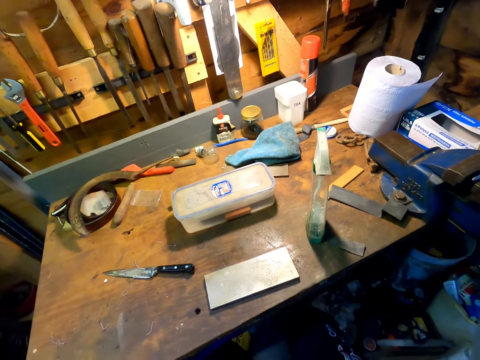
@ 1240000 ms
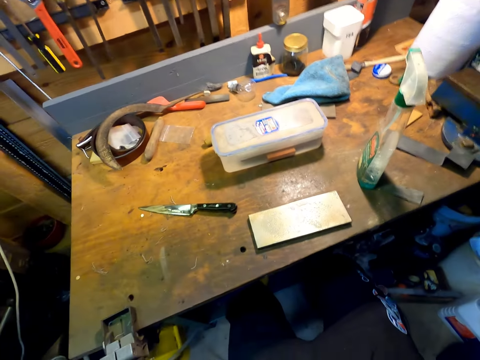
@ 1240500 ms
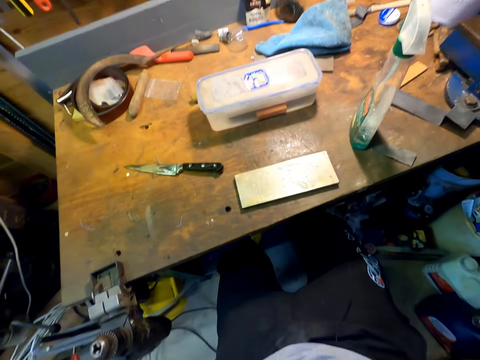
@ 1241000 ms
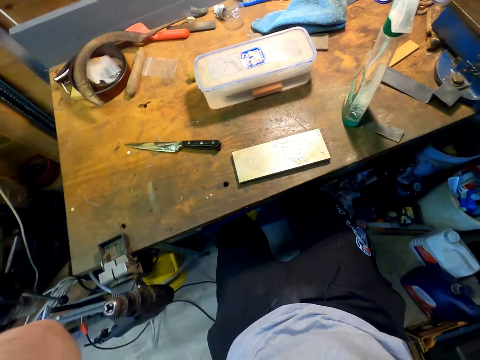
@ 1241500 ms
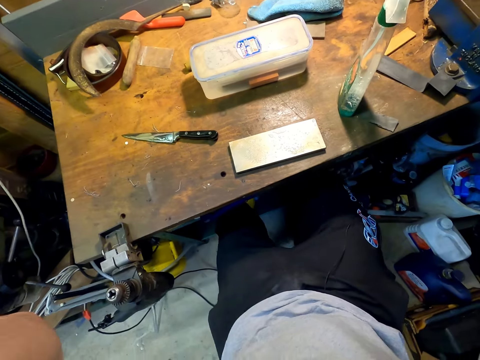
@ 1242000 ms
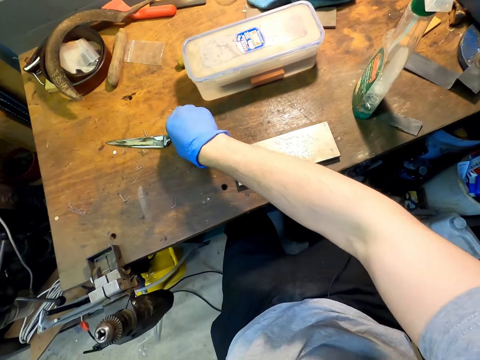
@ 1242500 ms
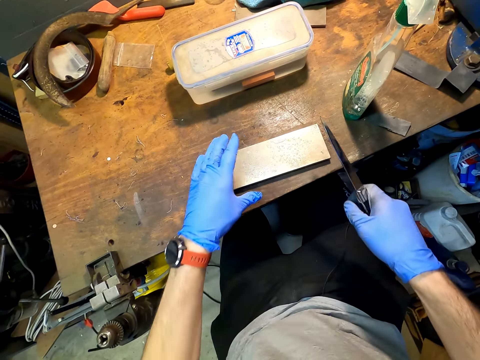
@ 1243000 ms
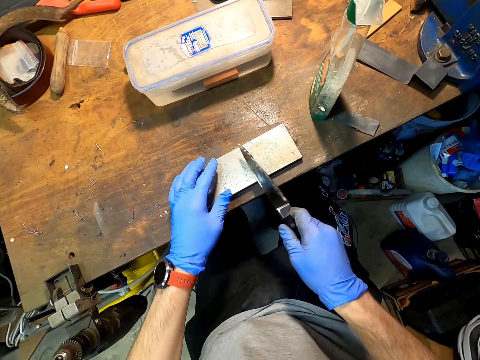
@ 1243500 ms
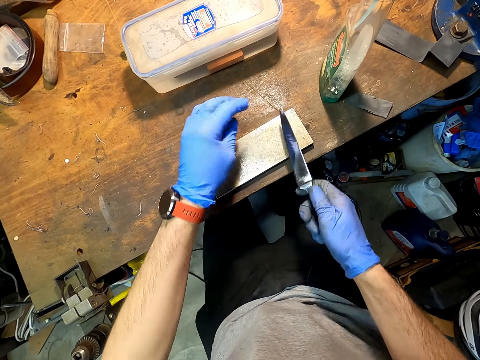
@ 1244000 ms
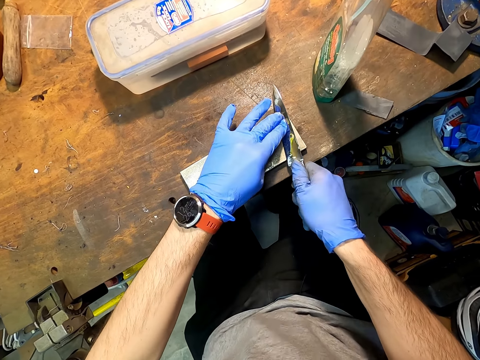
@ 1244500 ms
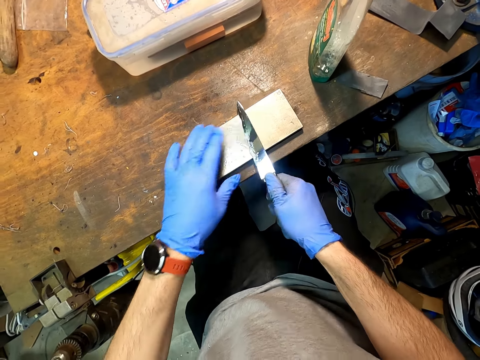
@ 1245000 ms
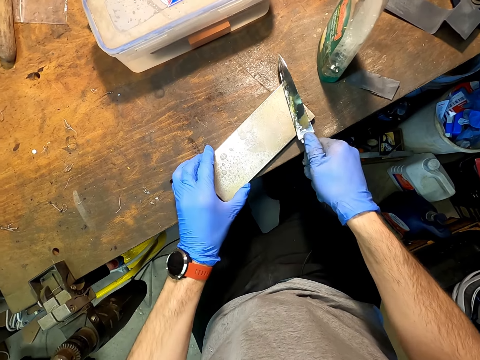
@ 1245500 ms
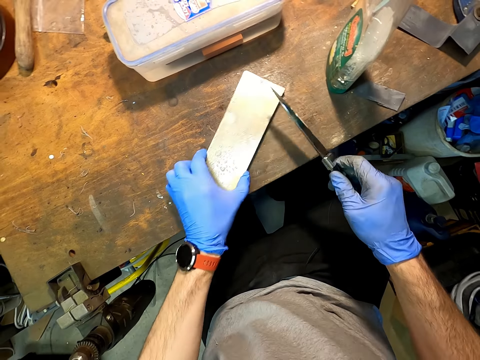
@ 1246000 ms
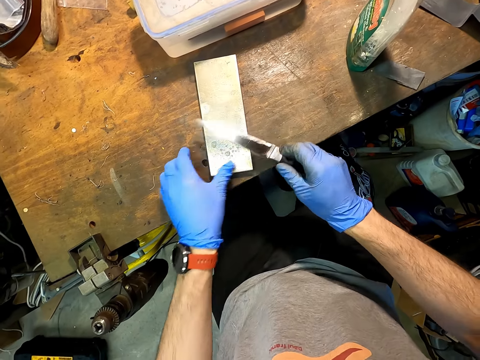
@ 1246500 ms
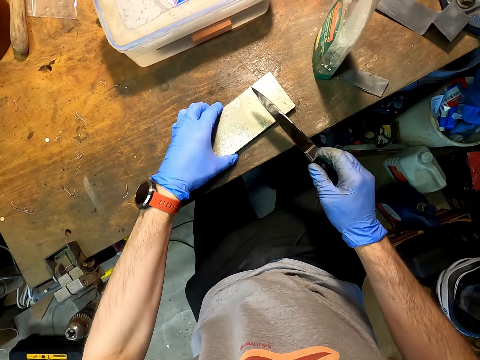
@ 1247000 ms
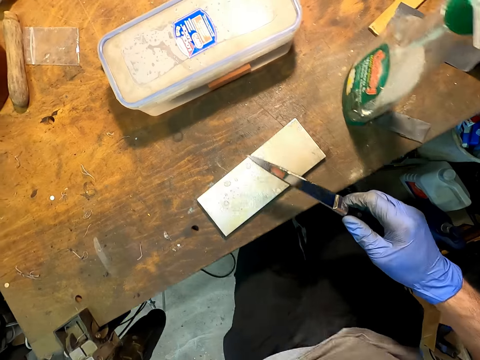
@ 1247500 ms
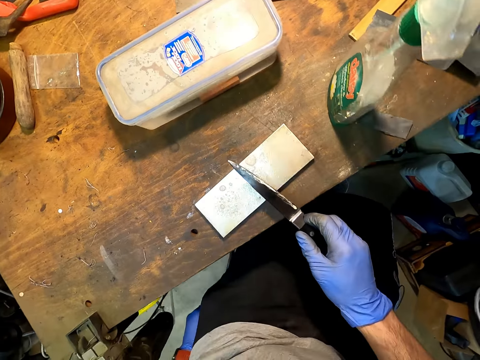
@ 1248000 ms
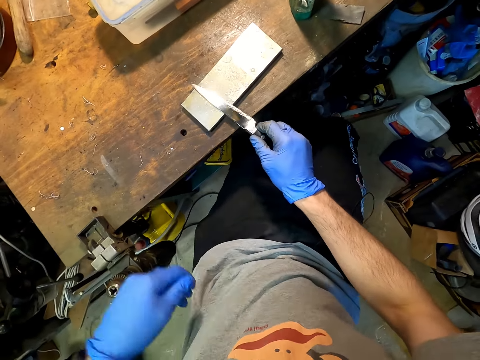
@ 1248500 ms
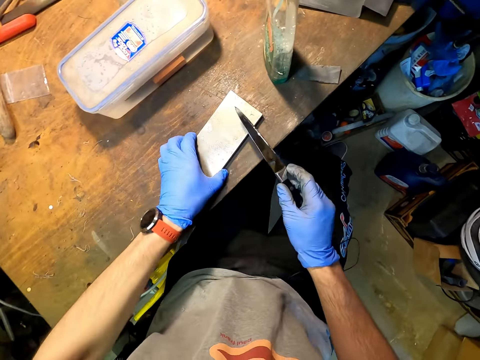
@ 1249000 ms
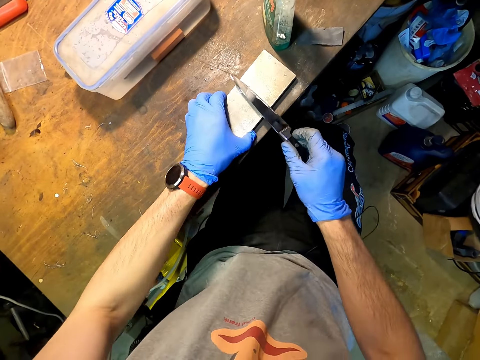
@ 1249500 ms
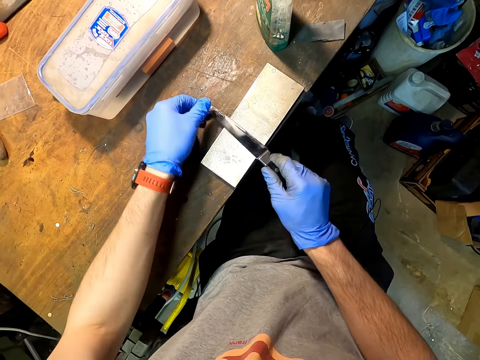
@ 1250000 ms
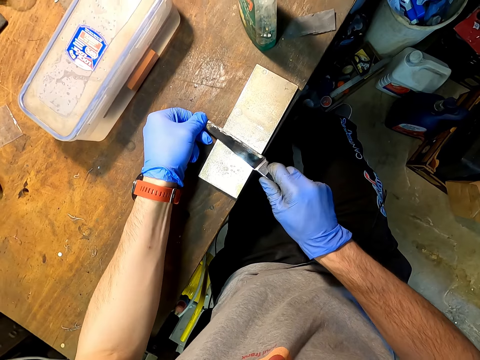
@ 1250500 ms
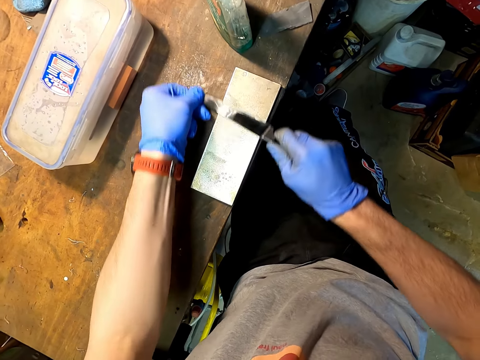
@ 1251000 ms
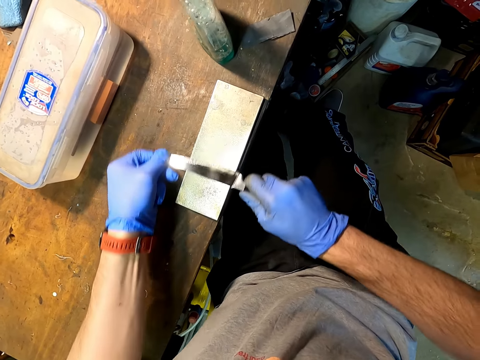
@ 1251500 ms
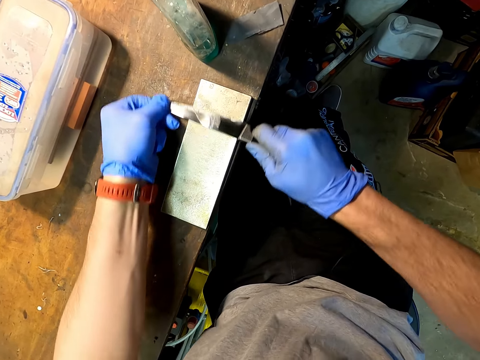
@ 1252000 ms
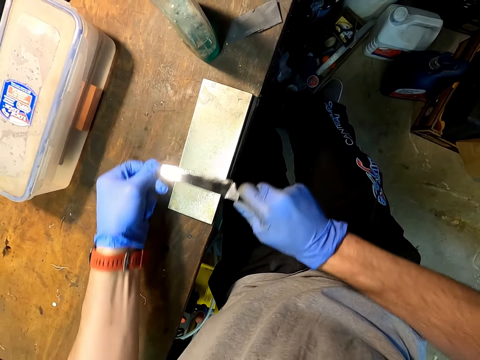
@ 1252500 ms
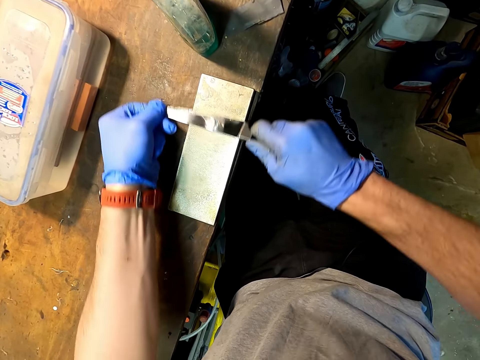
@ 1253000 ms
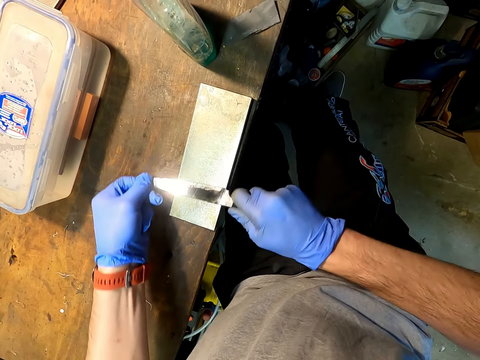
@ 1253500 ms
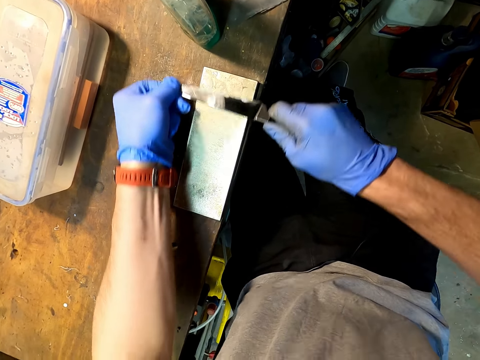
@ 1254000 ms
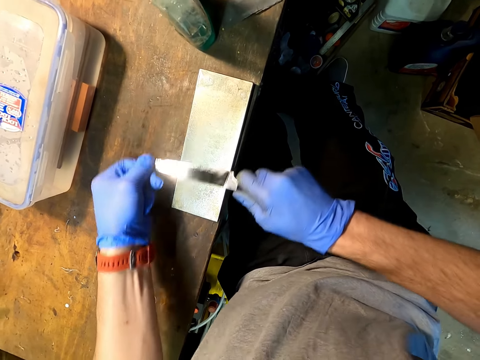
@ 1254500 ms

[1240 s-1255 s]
The camera wearer picks up a knife. They sharpen the knife with a sharpening stone.

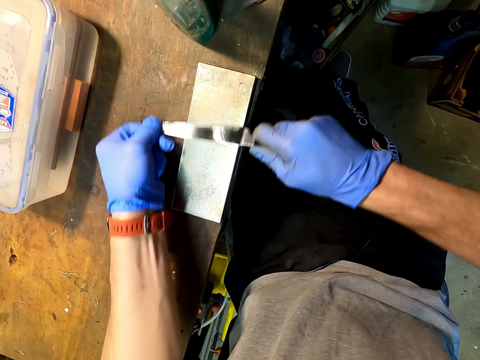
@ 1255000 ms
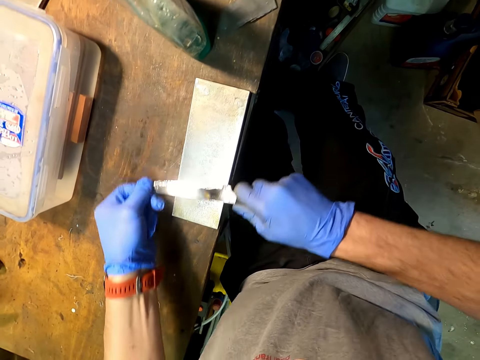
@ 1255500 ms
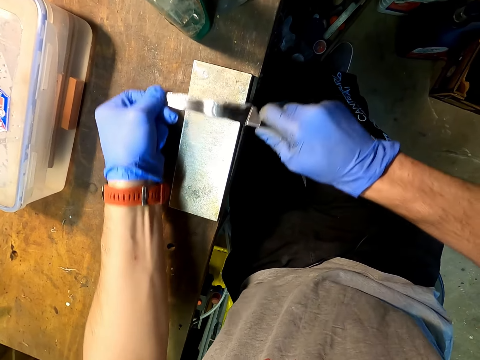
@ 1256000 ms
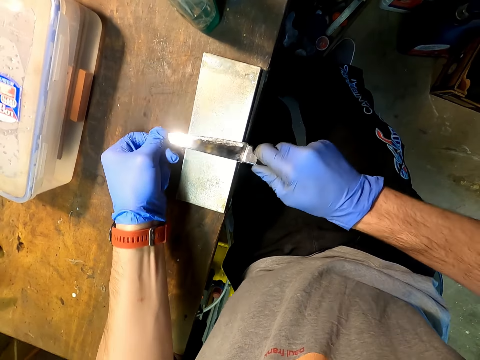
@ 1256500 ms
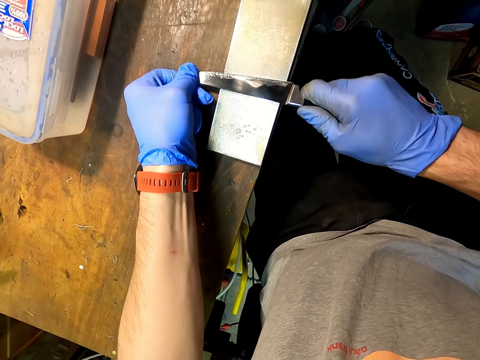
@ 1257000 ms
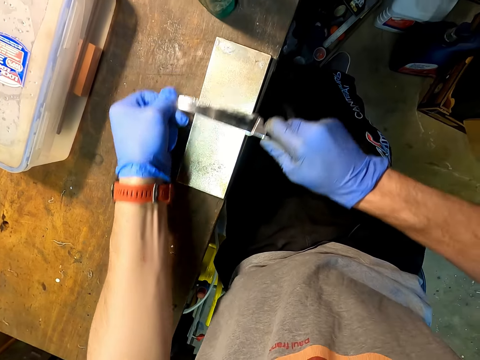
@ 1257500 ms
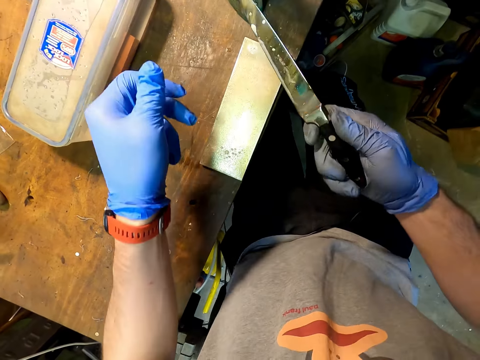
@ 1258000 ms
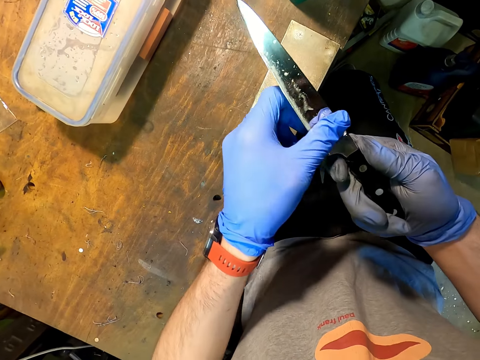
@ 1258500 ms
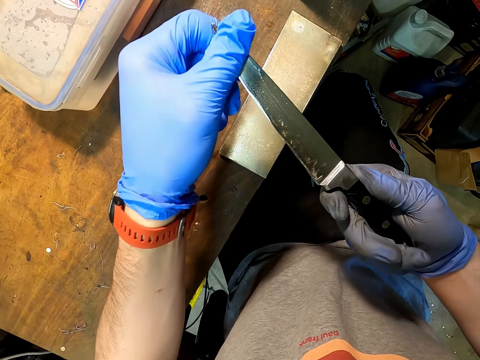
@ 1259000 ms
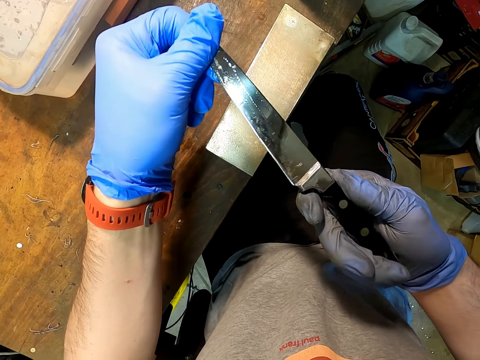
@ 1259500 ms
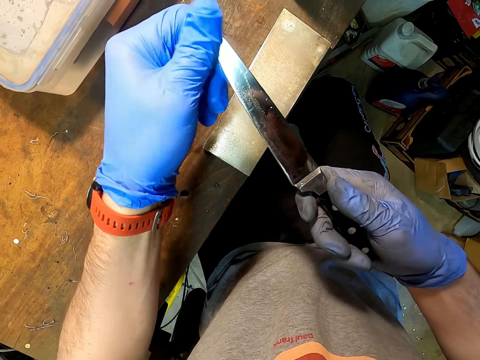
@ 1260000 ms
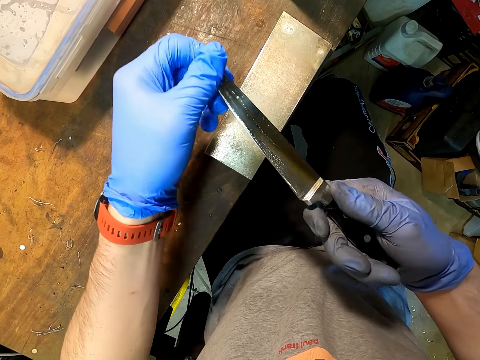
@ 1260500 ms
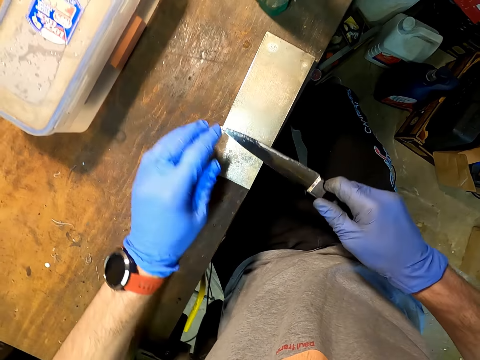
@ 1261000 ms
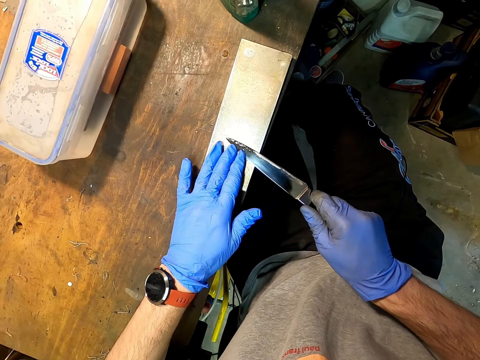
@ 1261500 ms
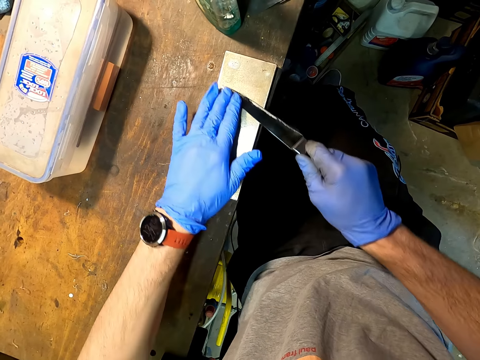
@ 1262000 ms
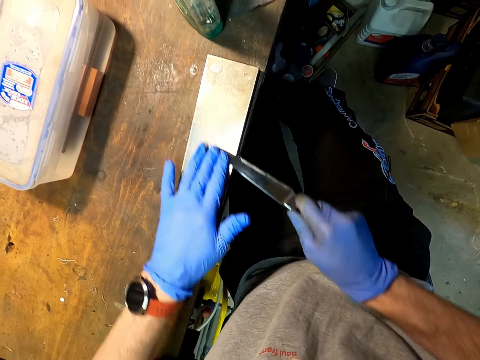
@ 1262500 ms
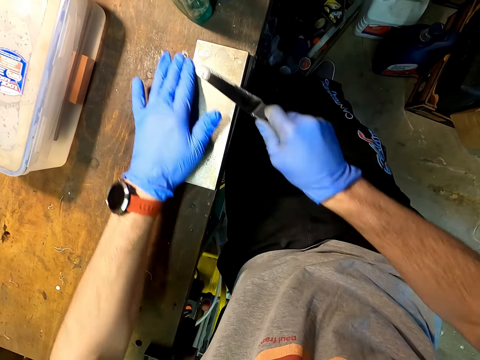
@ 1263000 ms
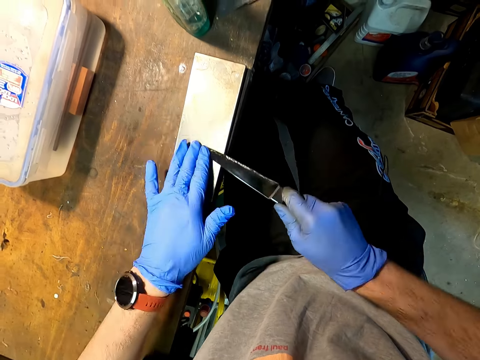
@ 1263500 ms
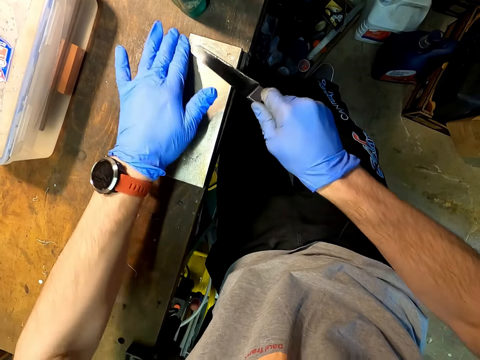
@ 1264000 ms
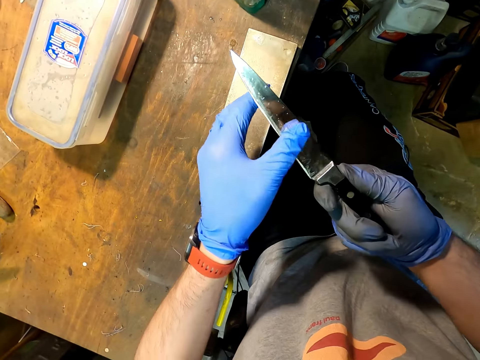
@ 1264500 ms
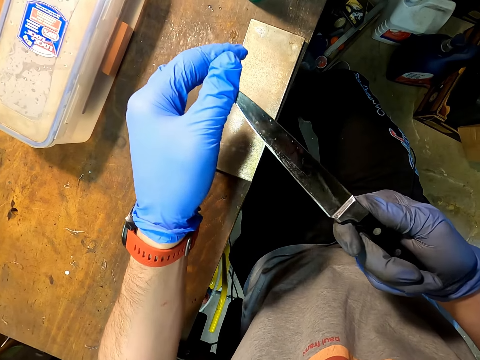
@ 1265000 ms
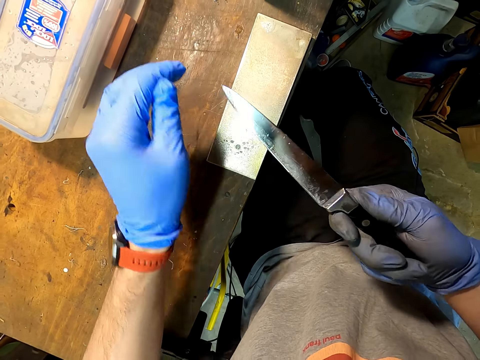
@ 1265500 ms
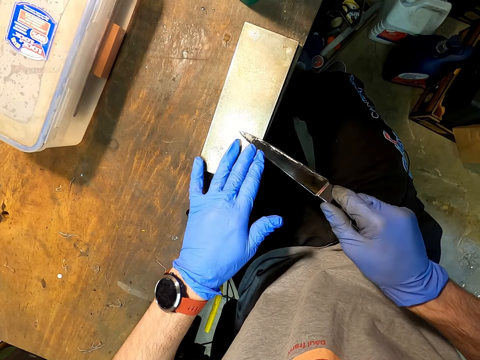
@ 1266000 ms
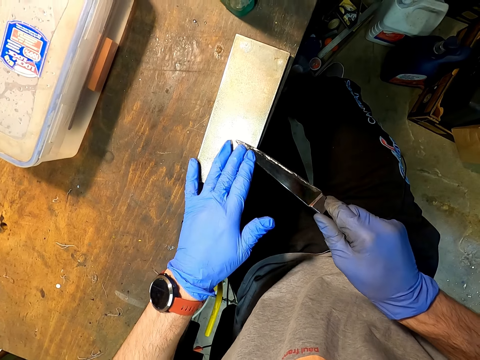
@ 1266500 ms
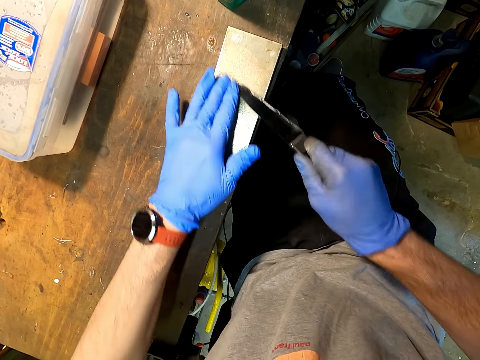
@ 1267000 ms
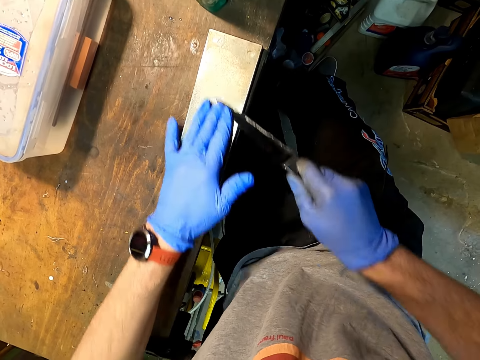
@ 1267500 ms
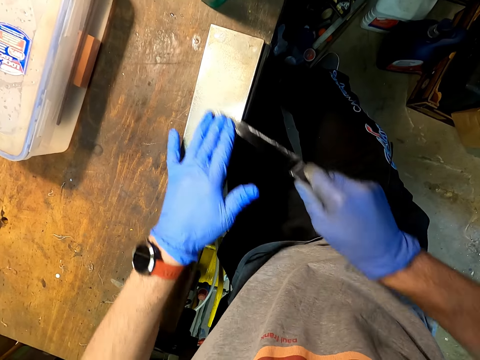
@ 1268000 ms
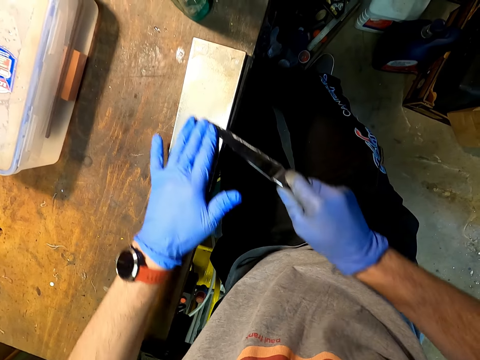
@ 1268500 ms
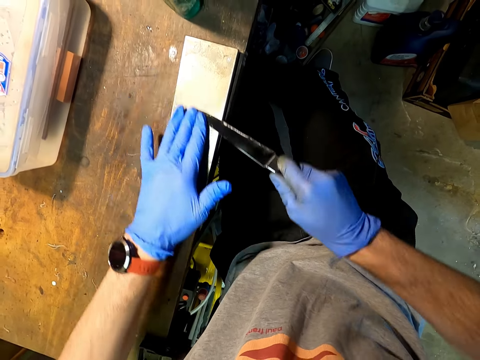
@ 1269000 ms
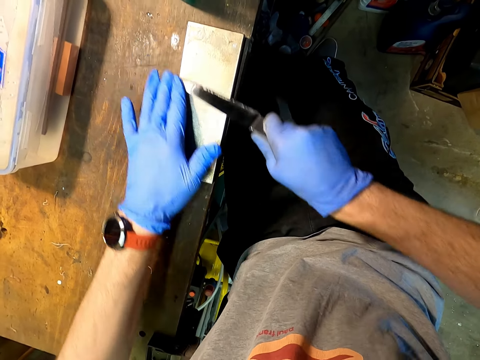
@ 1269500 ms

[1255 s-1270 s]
The camera wearer looks at the knife. They sharpen the knife with a sharpening stone. They look at the knife. They sharpen the knife with the sharpening stone.
